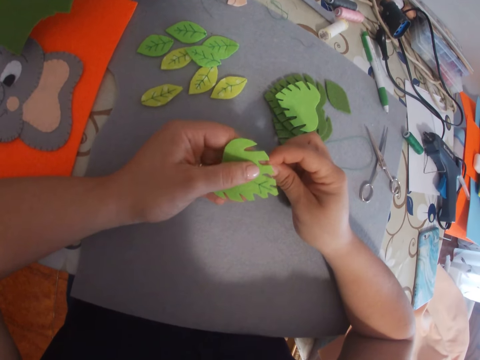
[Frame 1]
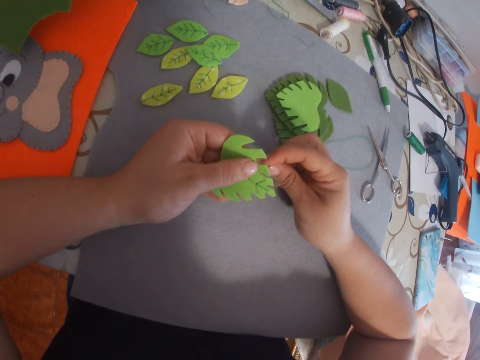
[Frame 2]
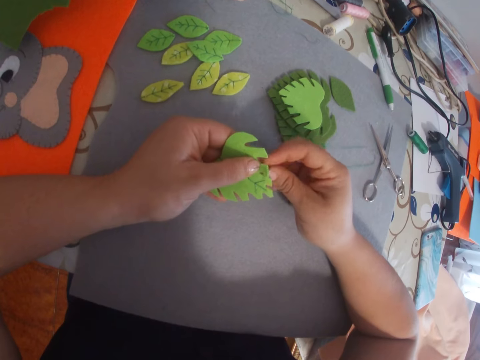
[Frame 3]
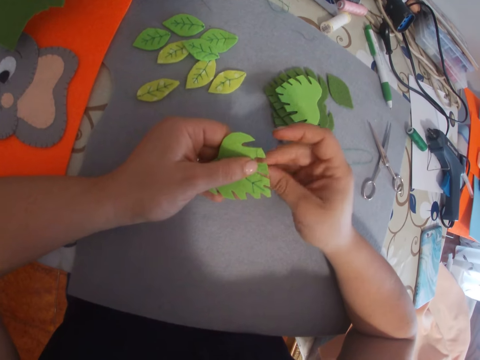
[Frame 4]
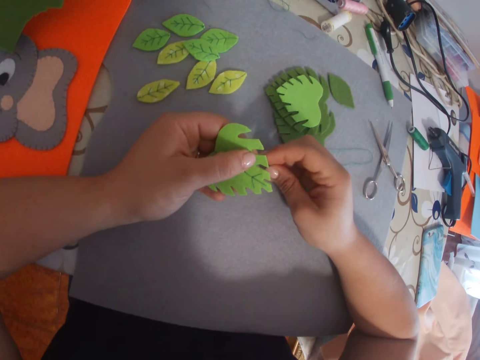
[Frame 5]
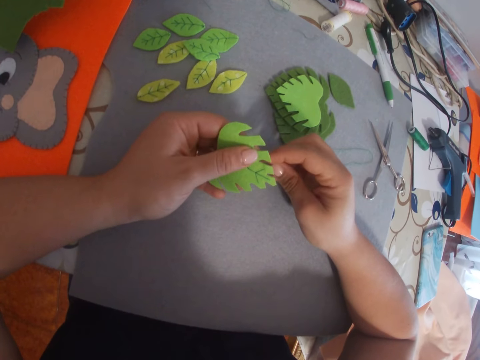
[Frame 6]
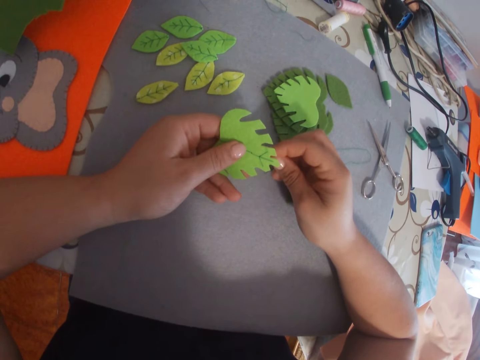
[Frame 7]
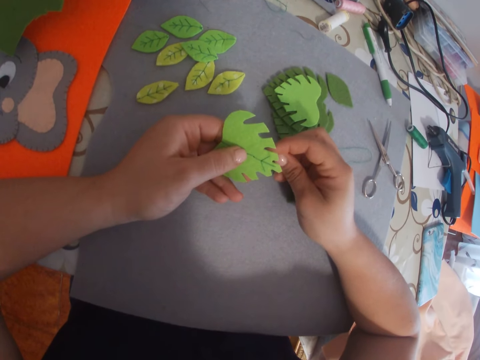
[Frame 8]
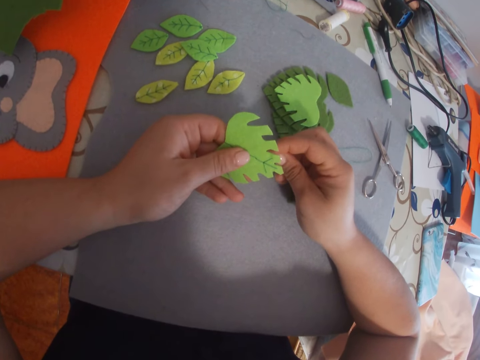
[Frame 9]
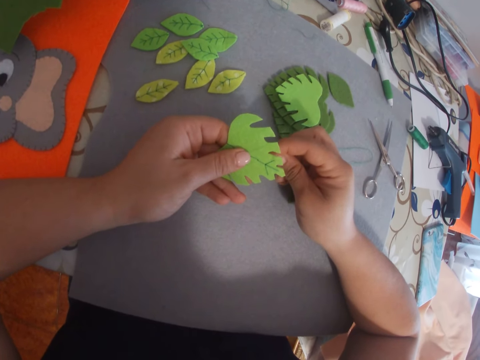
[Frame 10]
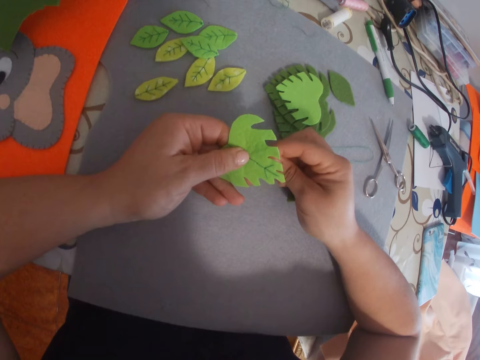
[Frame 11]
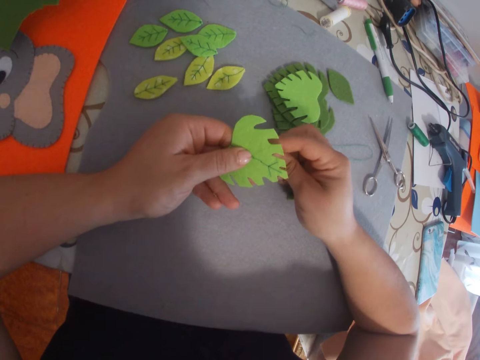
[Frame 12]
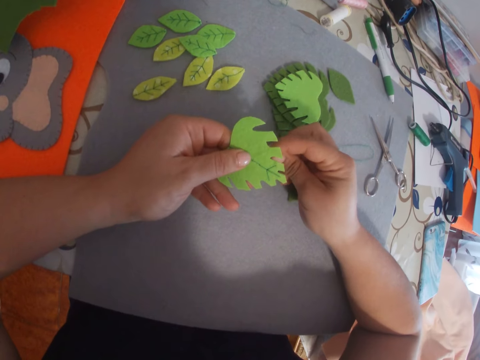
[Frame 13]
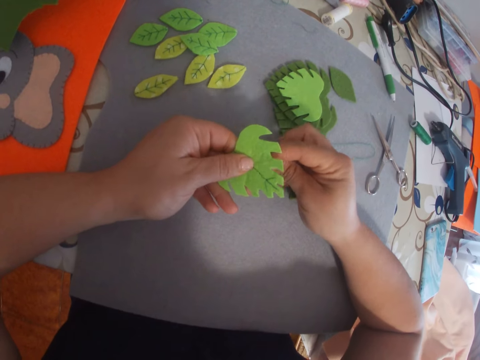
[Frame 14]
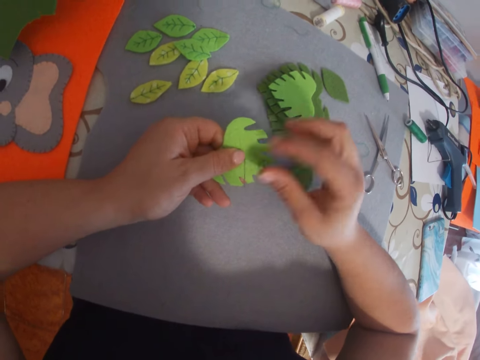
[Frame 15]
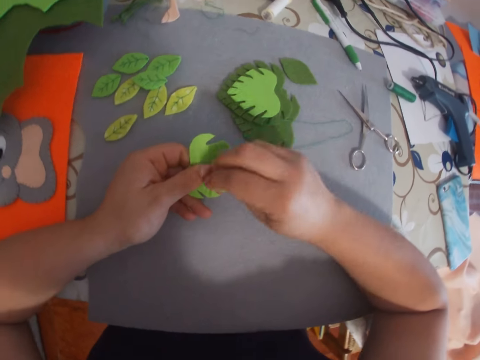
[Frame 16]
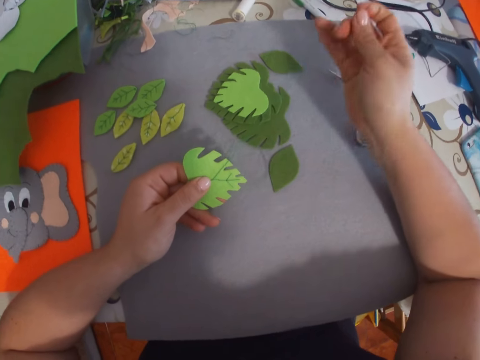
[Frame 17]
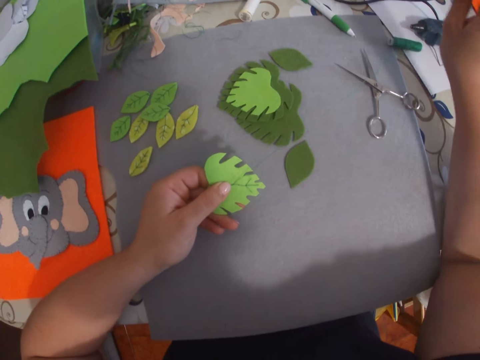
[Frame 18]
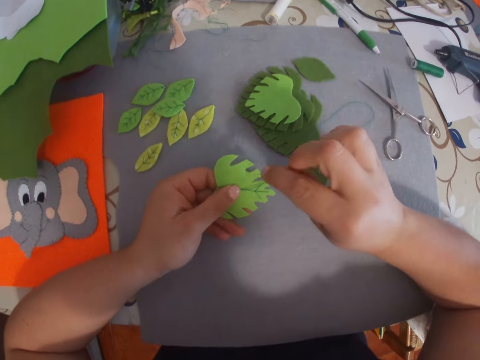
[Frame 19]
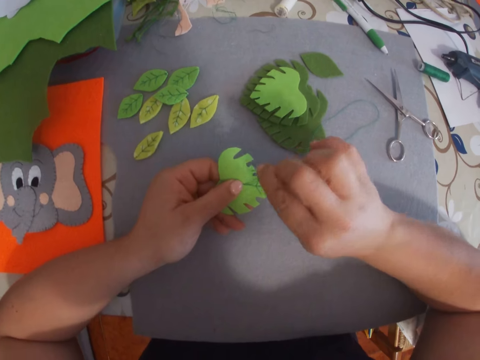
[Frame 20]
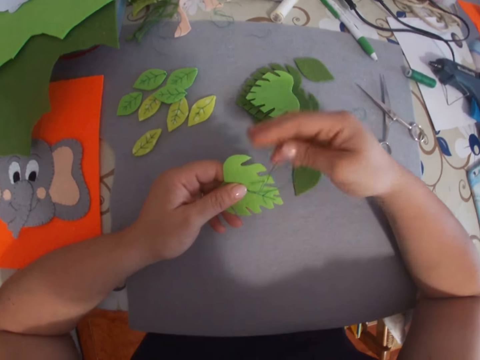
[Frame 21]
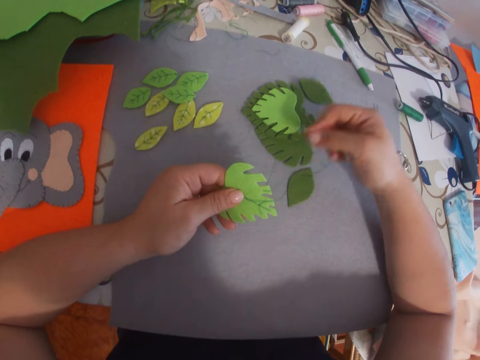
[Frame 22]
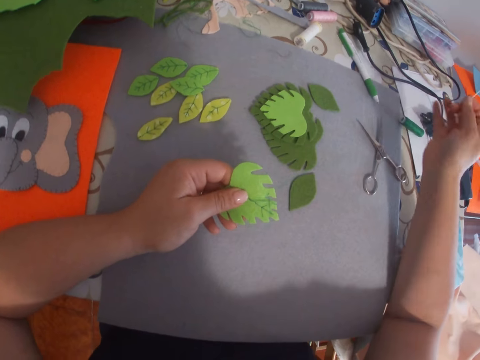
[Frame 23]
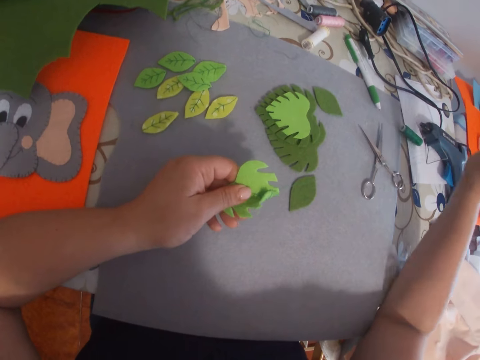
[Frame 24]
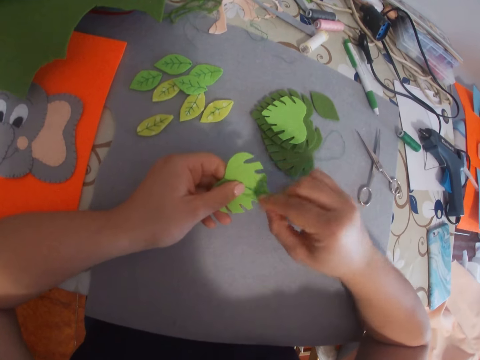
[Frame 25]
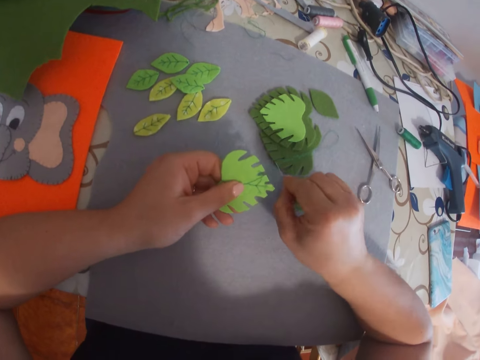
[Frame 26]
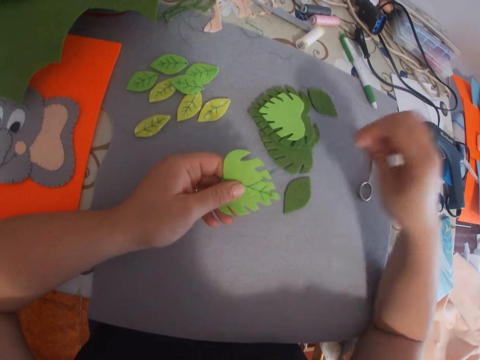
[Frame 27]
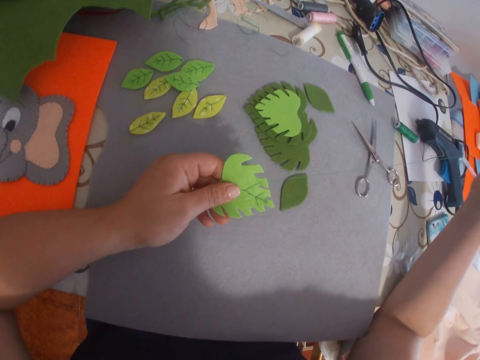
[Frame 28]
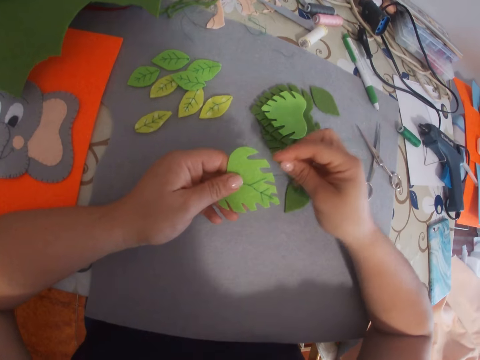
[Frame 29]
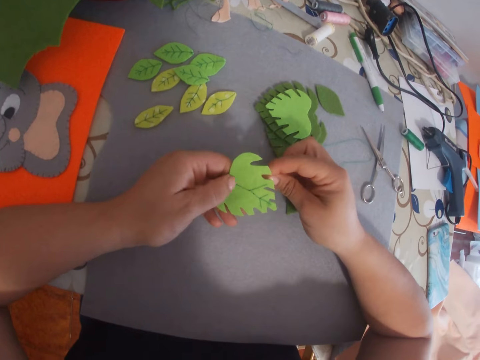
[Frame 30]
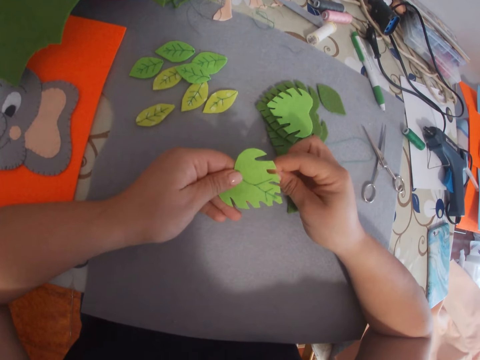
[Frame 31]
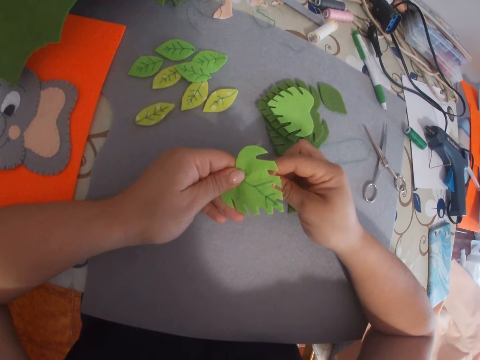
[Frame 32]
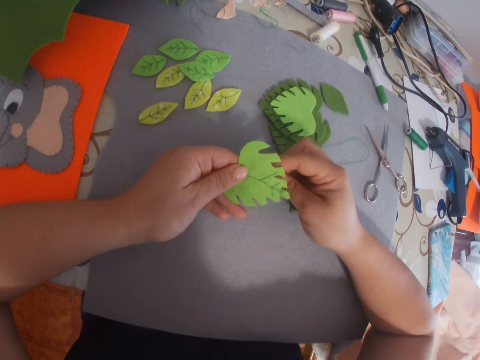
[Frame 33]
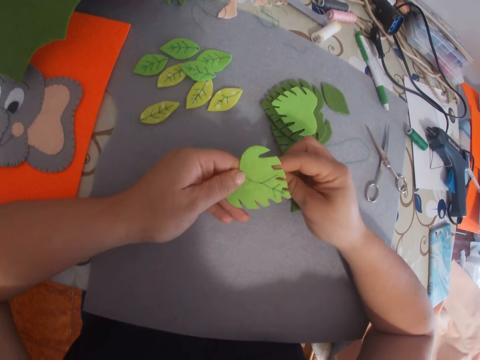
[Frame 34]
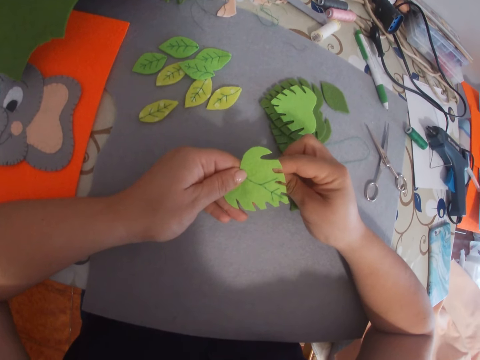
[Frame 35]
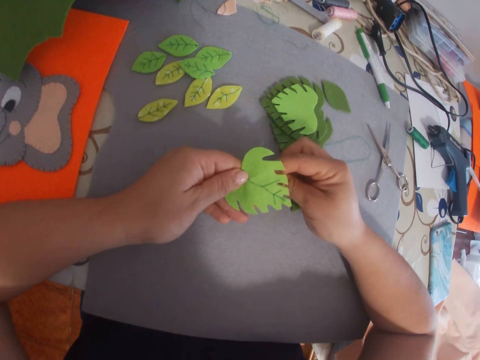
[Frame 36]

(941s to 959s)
The camera wearer stitches something. They hold something. They stitch something. They pull a sewing string. They stitch something. They pull the sewing string. They hold the sewing string. They pull the sewing string.

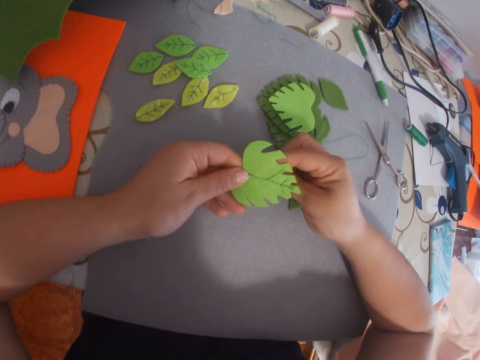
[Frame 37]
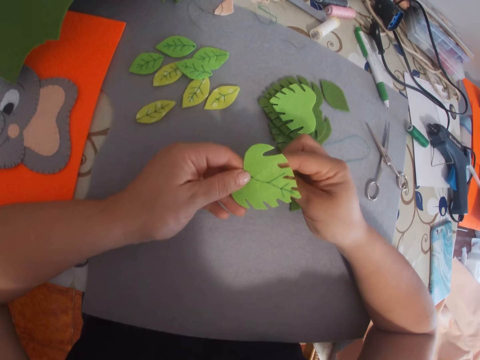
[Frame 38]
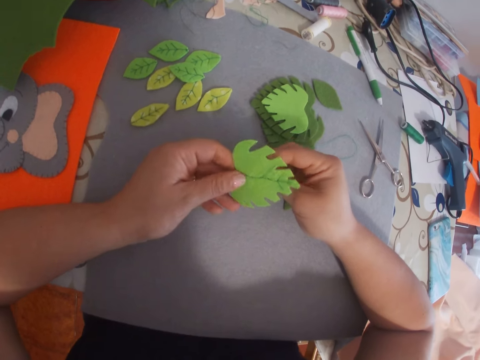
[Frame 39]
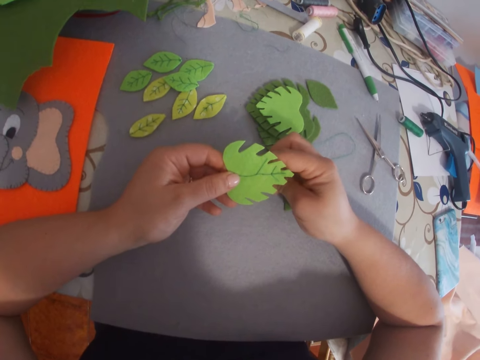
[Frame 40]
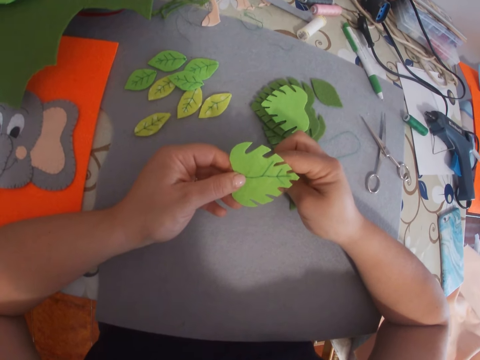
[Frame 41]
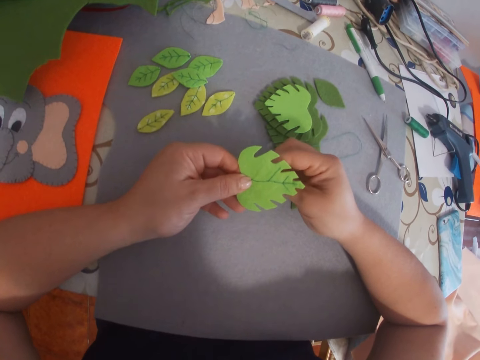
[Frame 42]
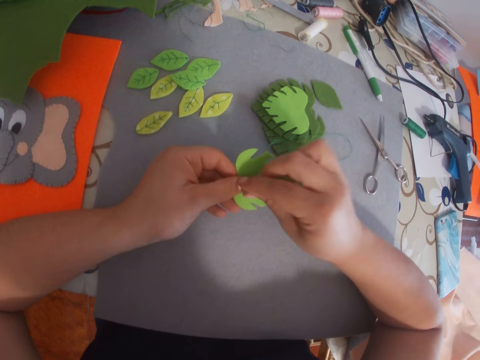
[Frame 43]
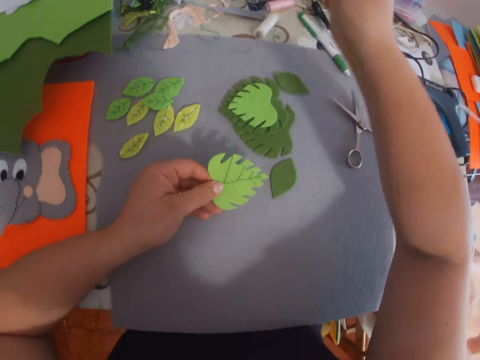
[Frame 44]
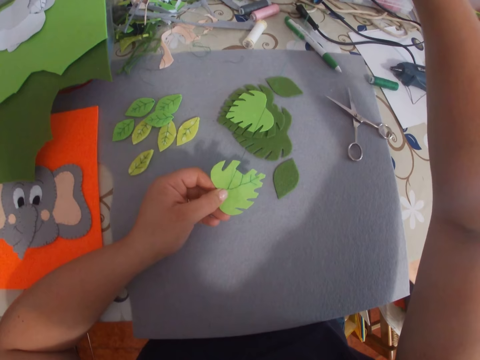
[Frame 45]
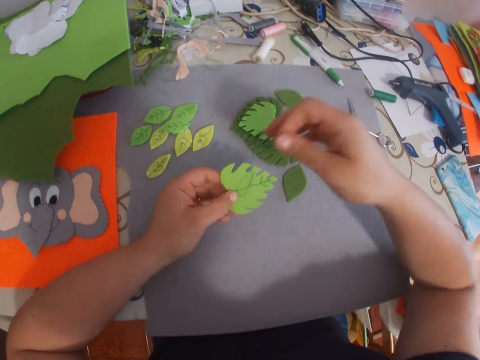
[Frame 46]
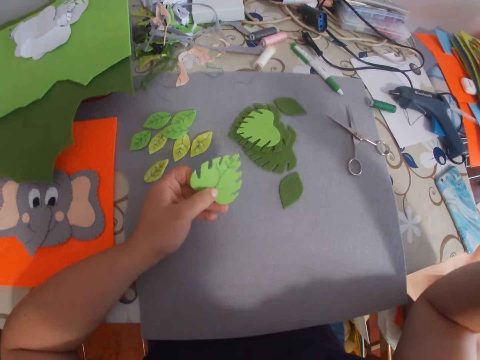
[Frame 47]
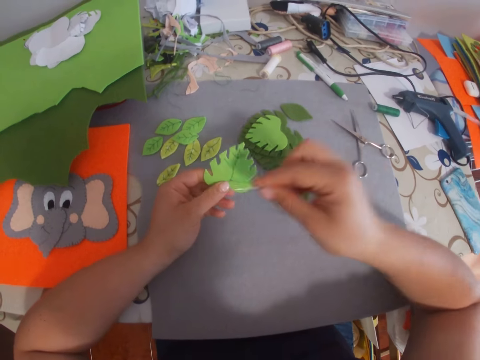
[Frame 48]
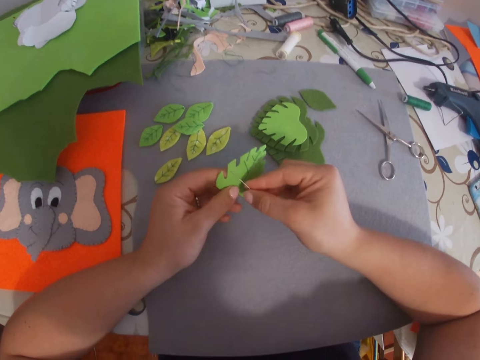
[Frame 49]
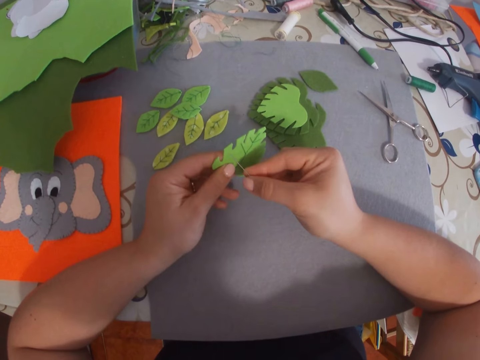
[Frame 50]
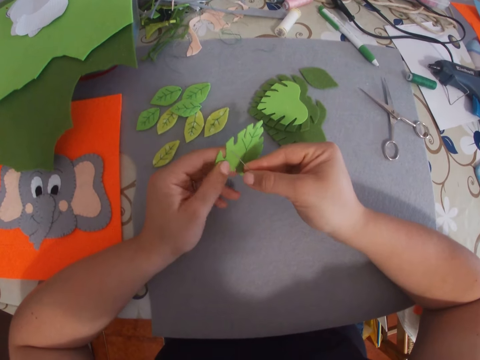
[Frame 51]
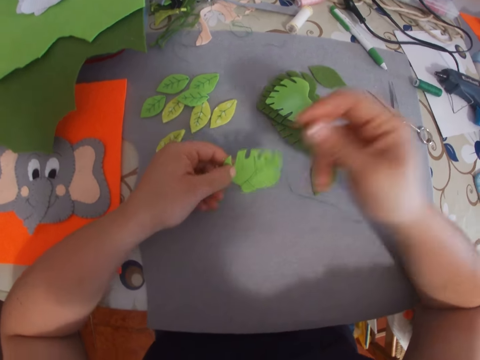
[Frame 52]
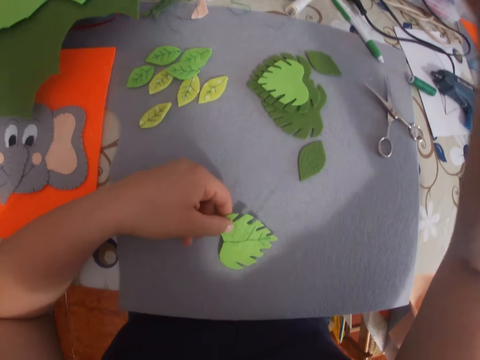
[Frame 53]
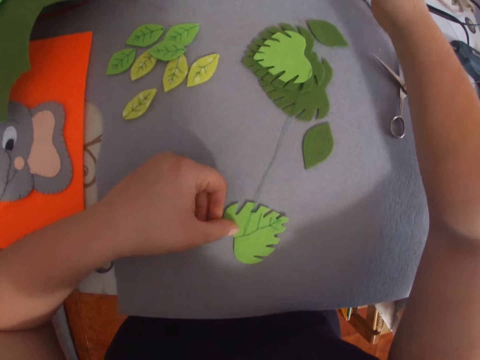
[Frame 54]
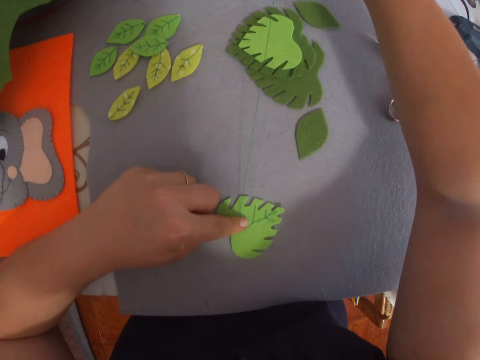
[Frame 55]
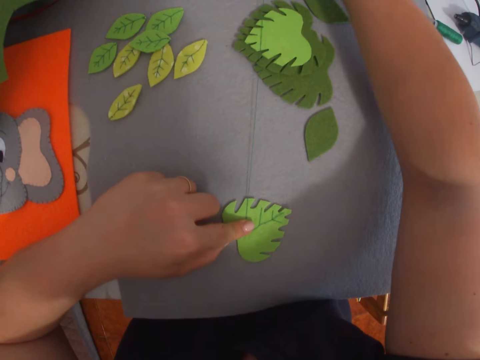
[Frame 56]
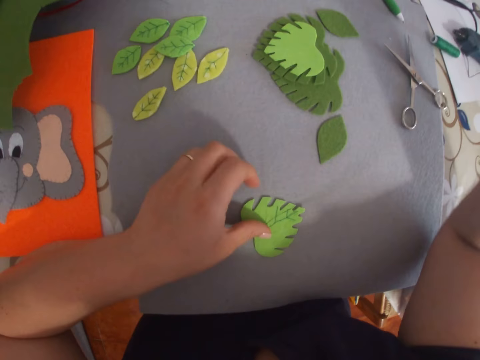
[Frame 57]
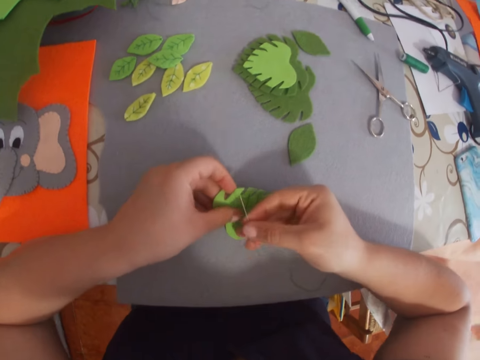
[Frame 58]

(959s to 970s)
The camera wearer stitches something. They pull a sewing string. They stitch something. They pull the sewing string. They drop the craft felt shaped heart on the table. They hold something. They pull the sewing string.
